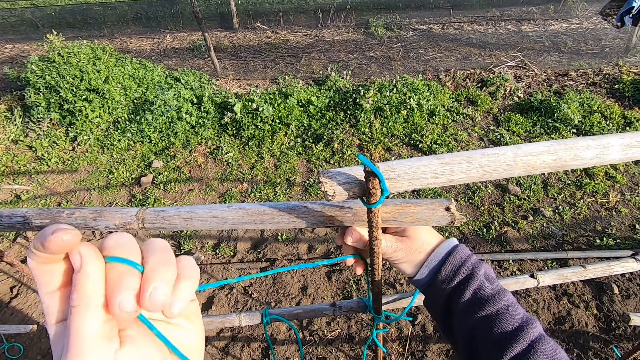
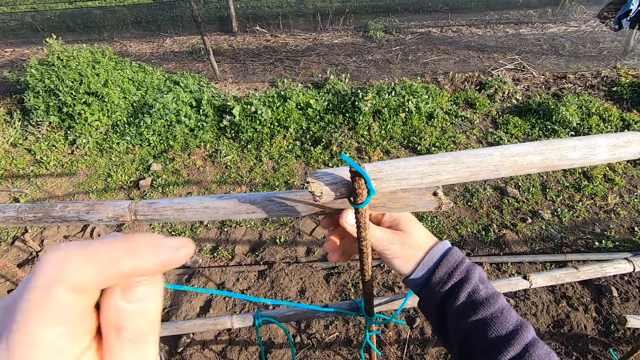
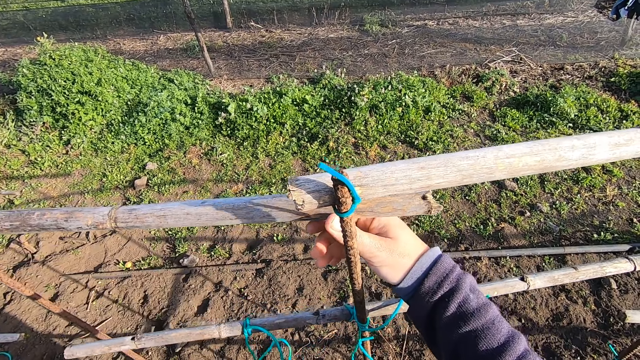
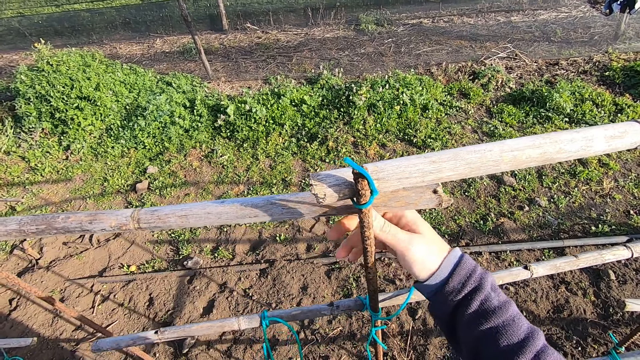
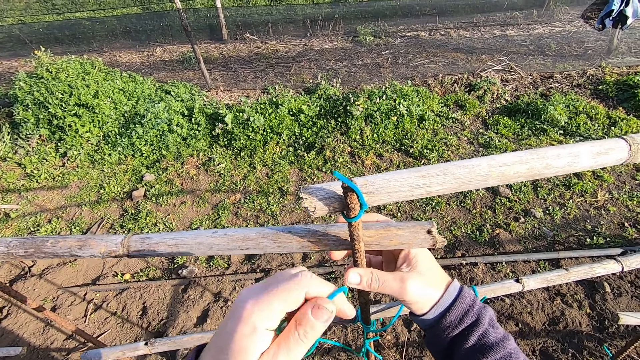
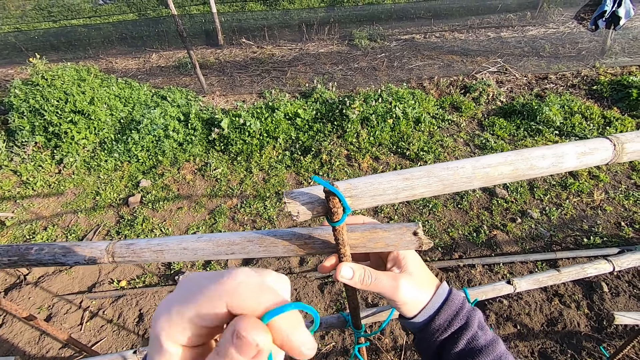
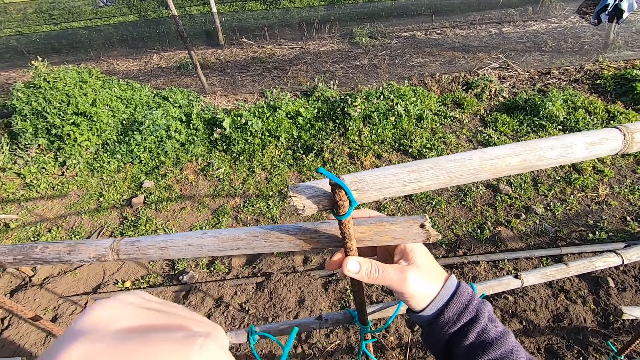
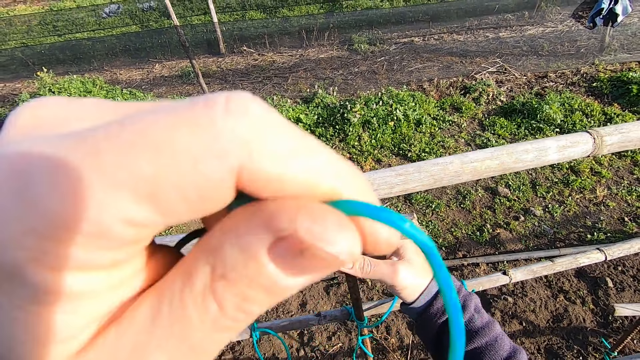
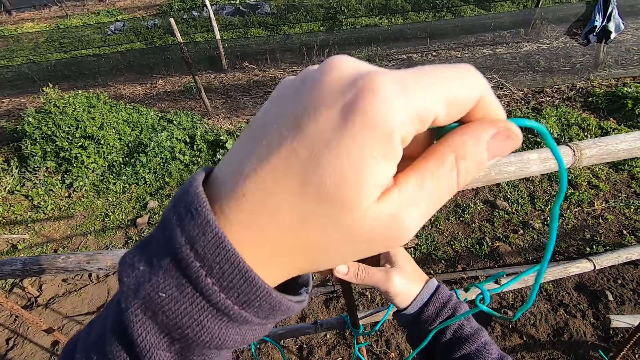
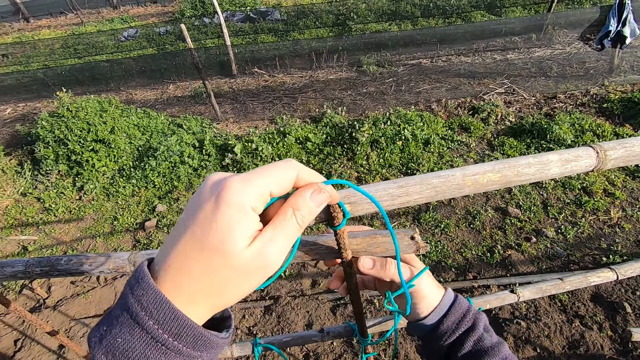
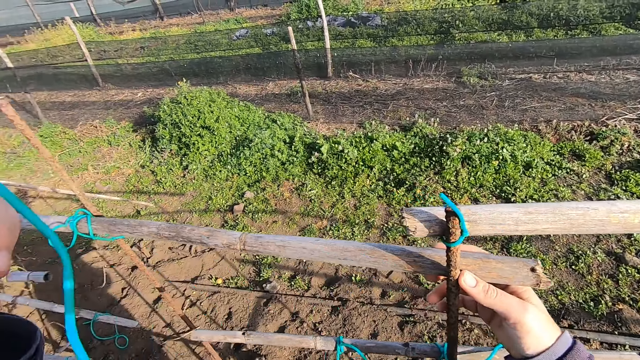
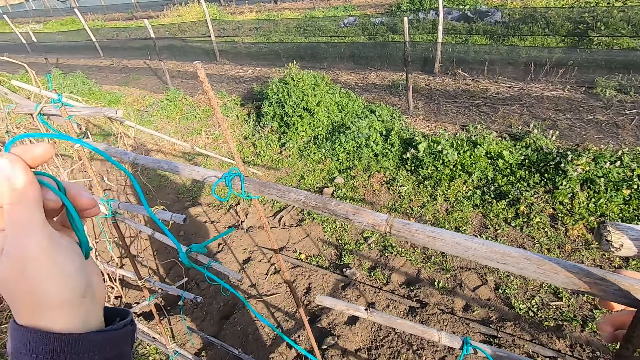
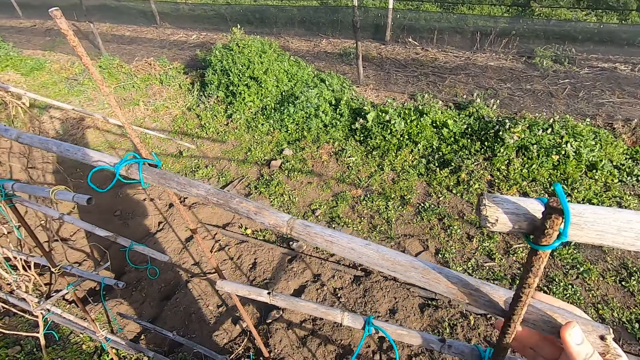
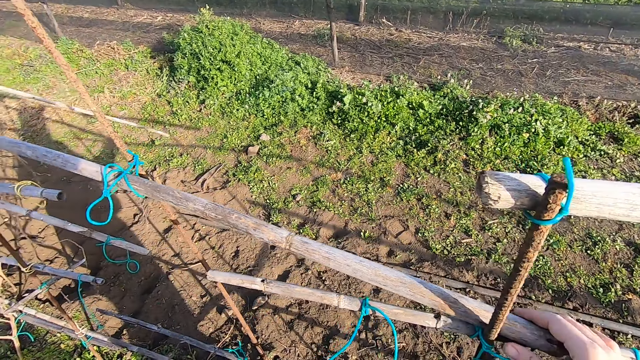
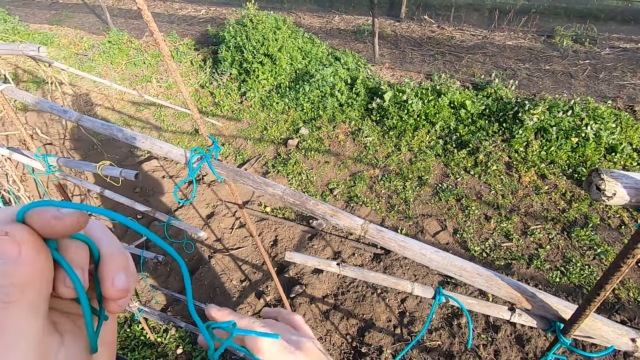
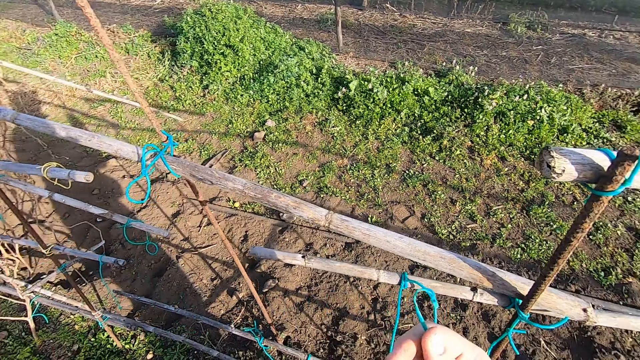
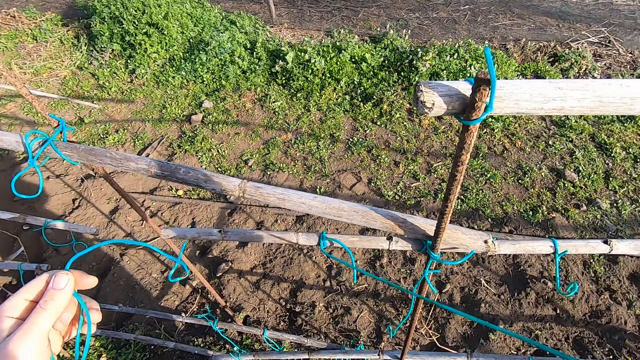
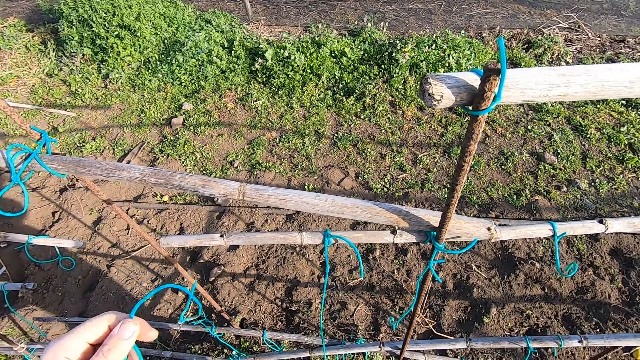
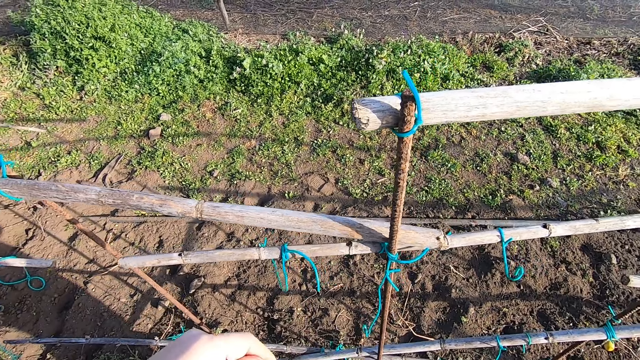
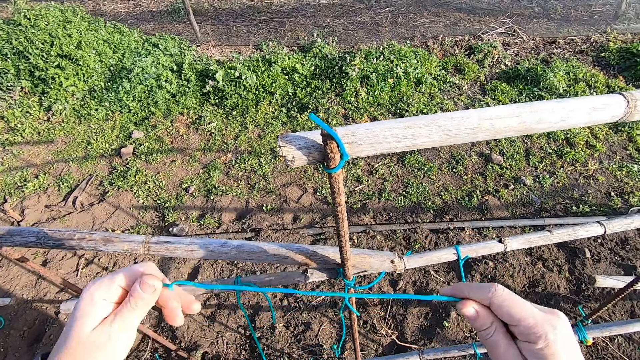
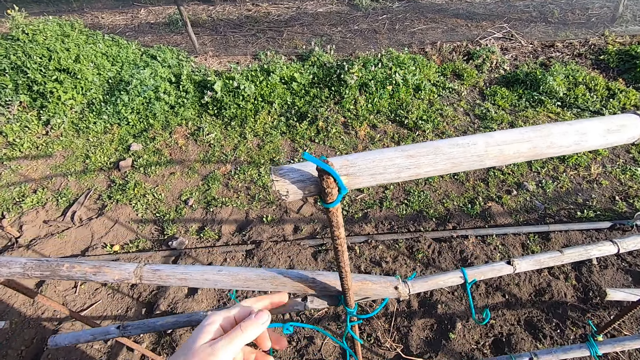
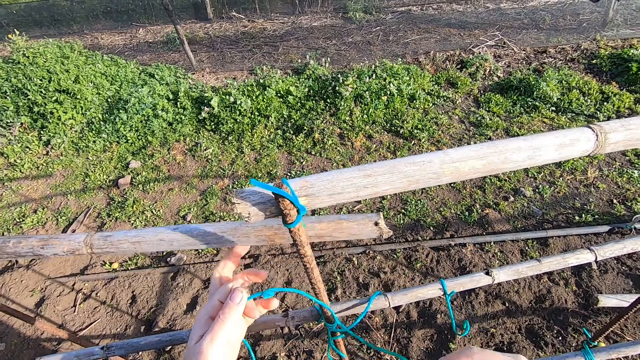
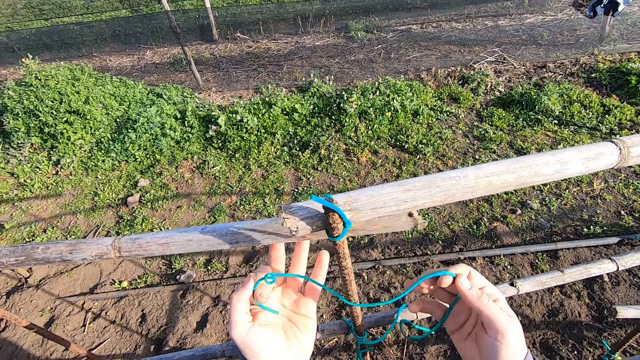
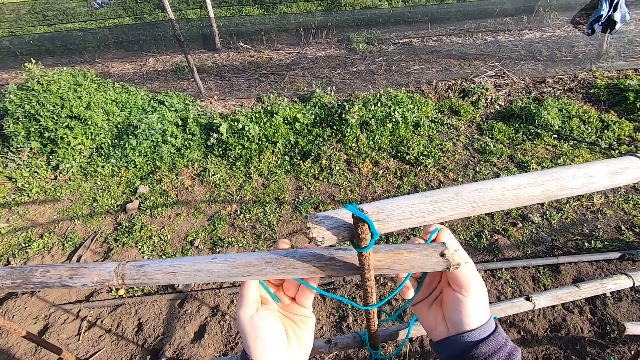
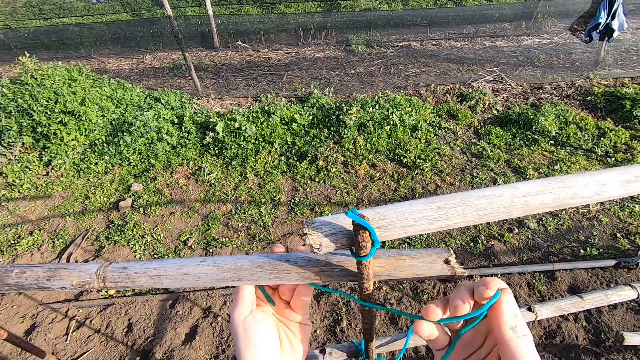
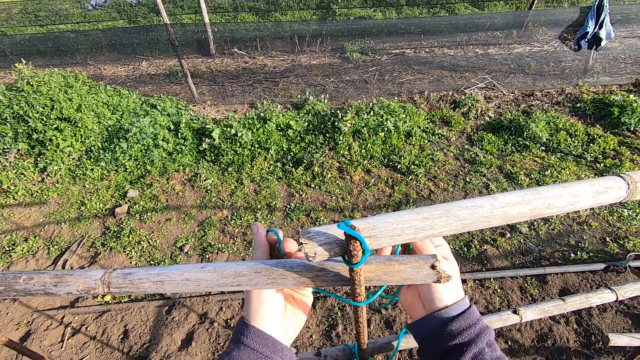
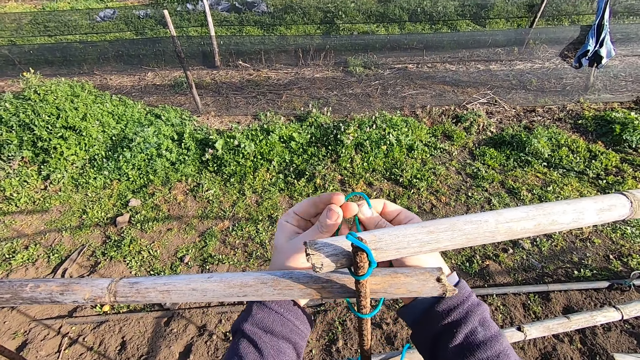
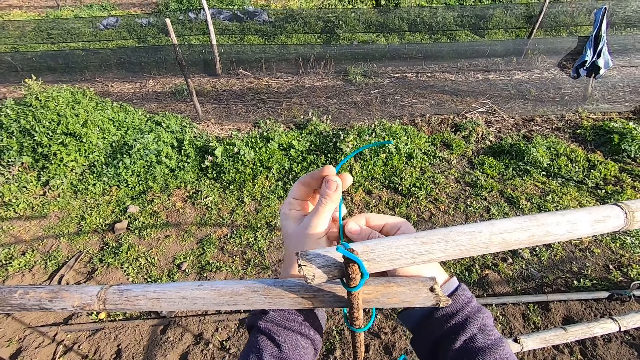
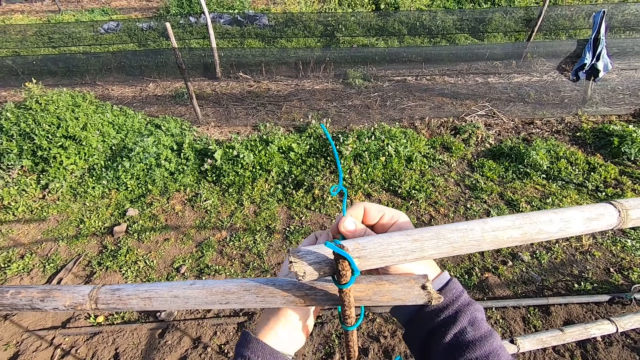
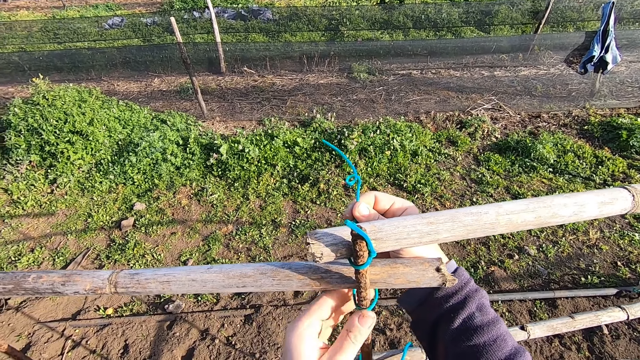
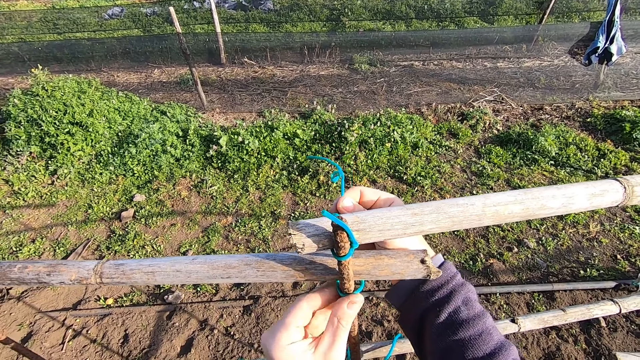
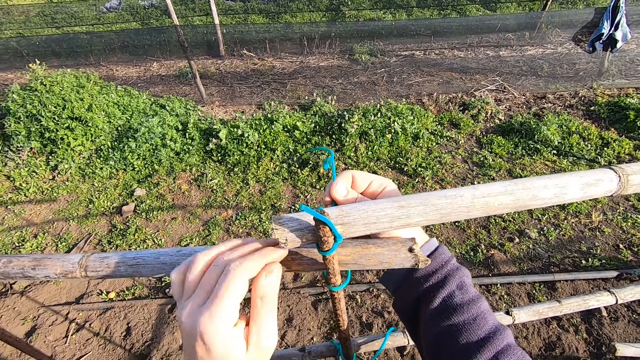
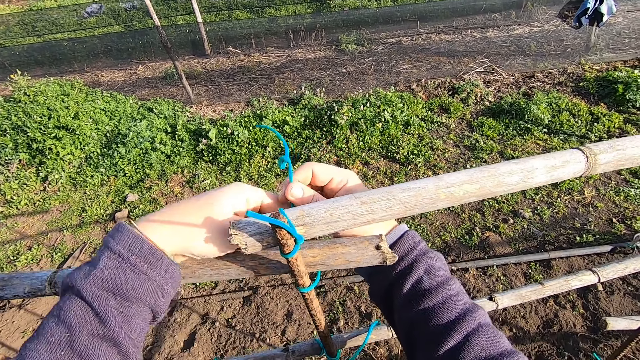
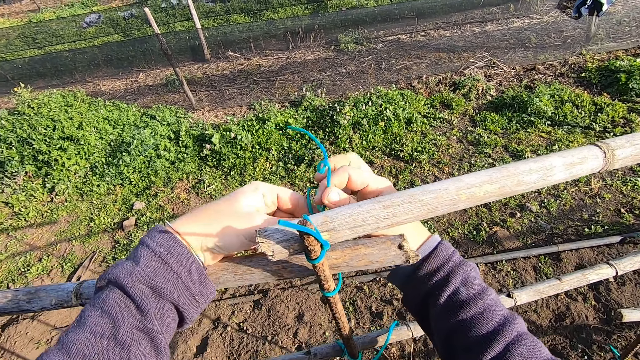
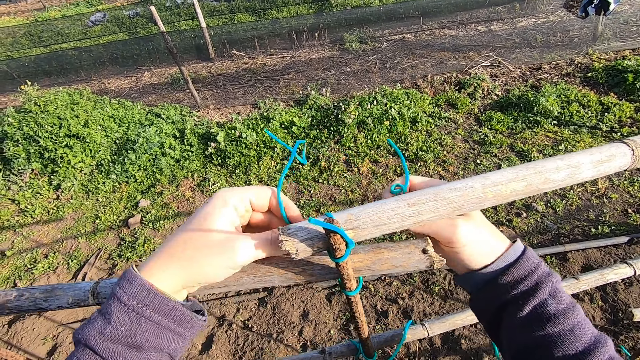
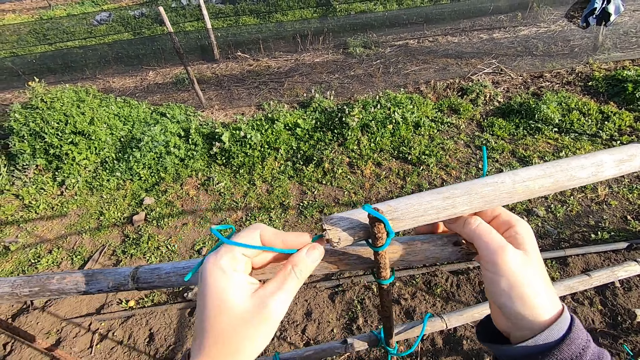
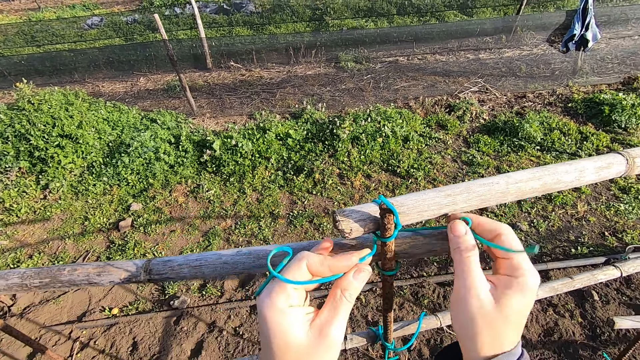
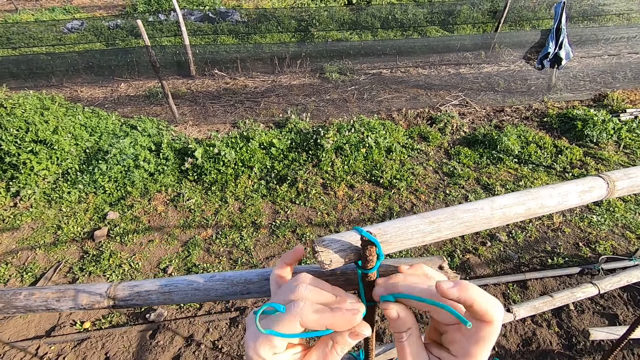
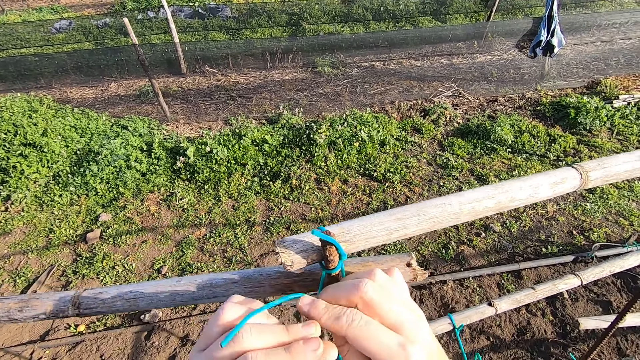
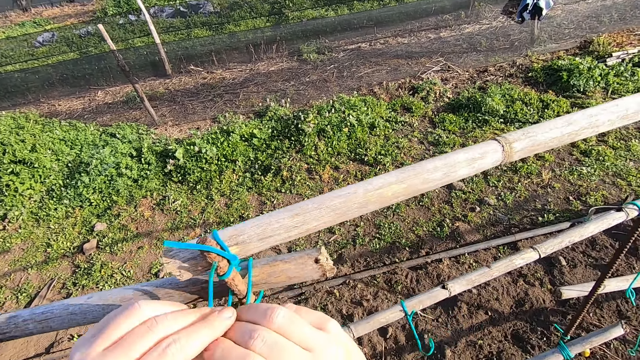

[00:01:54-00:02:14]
The camera wearer pulls the cable, drops the cable and separates cables. They raise the wood fence with the left hand. They tie the wood fence with the cable around an iron rod with both hands.
